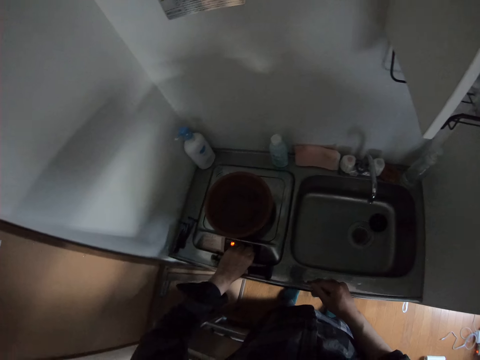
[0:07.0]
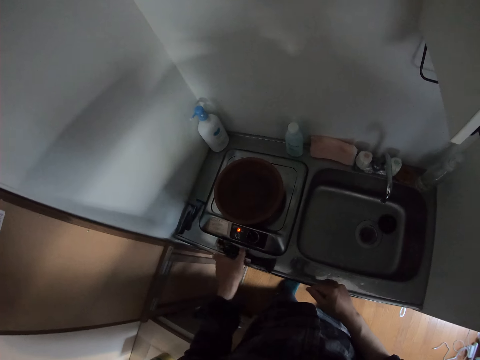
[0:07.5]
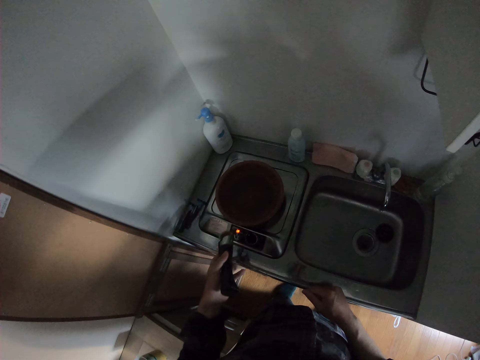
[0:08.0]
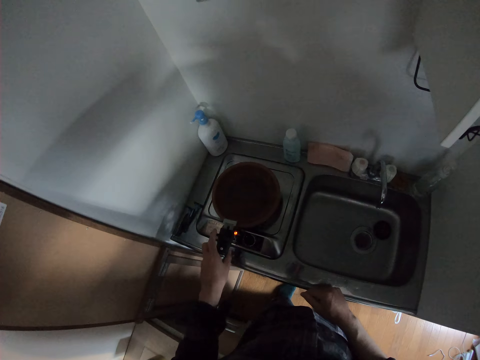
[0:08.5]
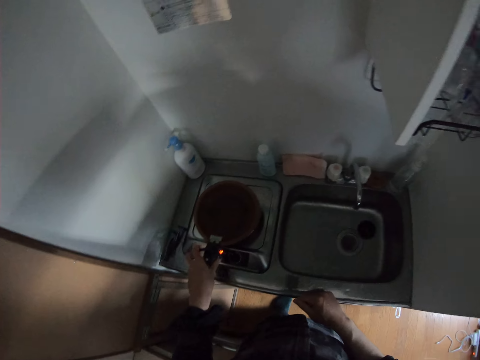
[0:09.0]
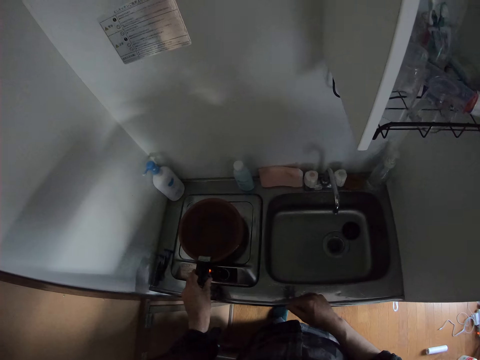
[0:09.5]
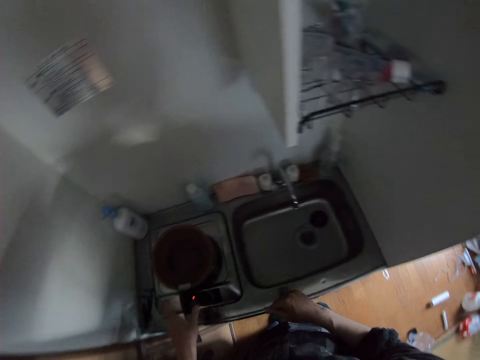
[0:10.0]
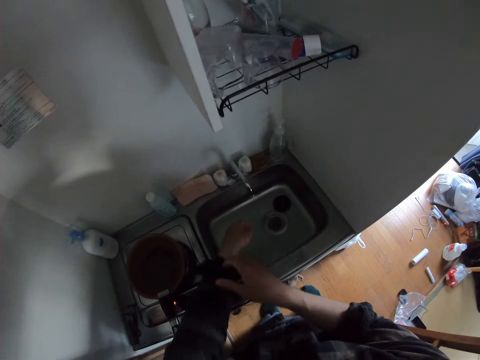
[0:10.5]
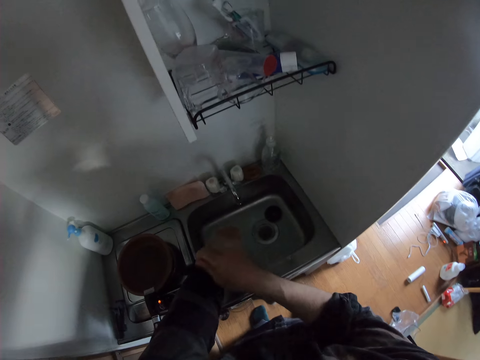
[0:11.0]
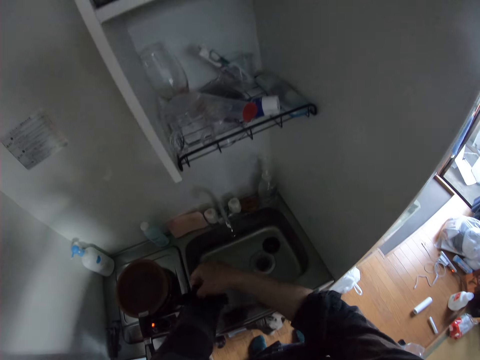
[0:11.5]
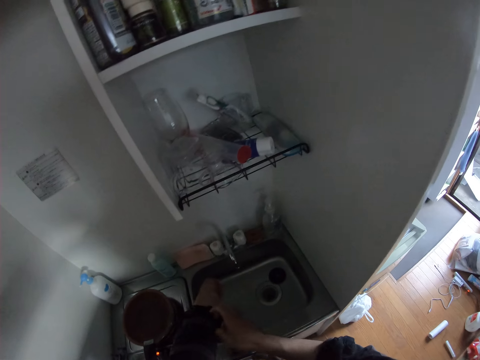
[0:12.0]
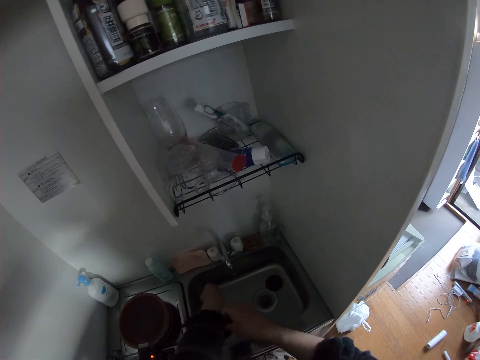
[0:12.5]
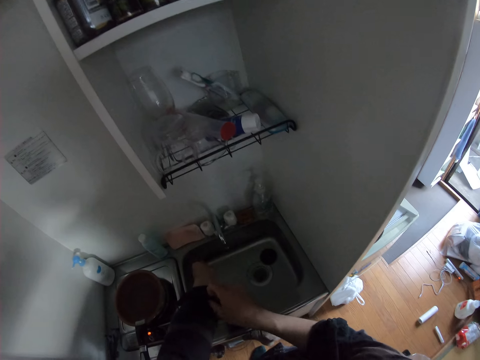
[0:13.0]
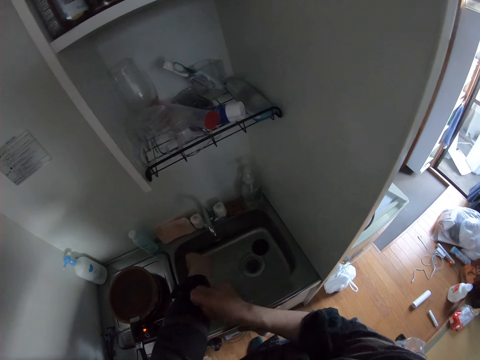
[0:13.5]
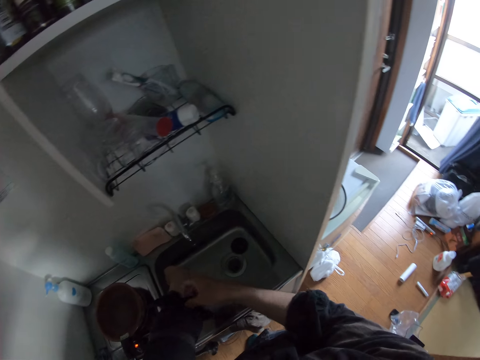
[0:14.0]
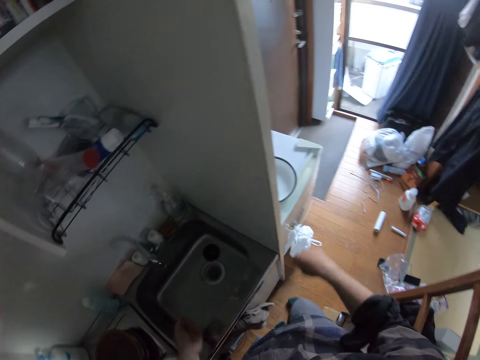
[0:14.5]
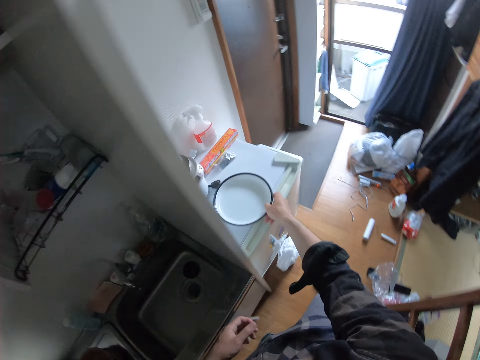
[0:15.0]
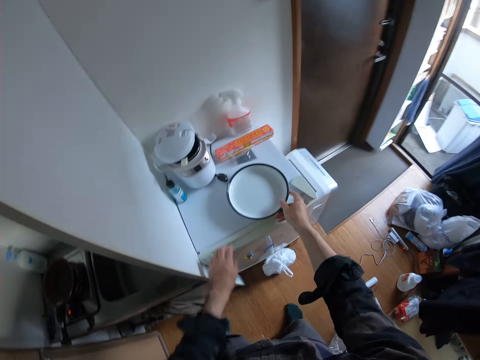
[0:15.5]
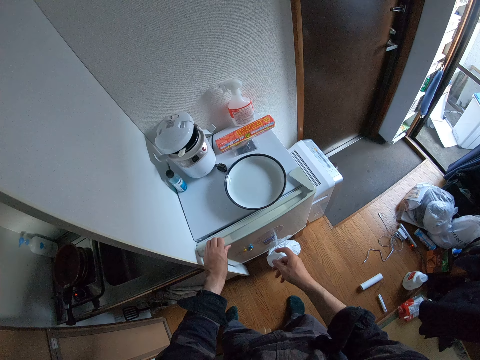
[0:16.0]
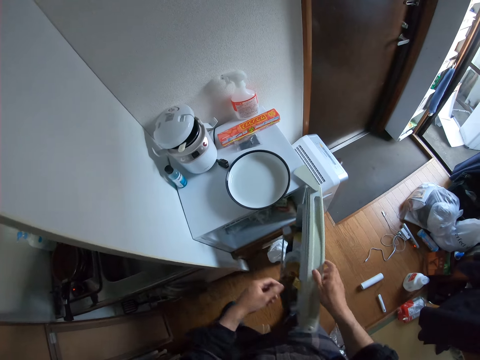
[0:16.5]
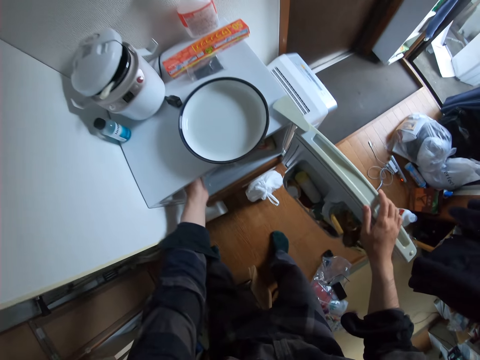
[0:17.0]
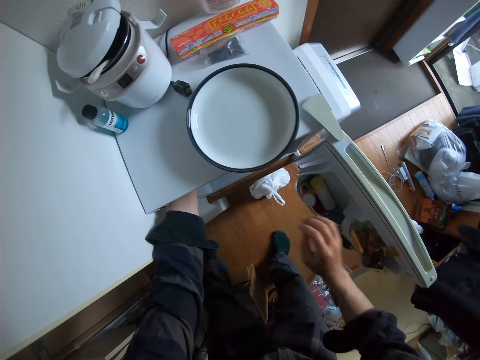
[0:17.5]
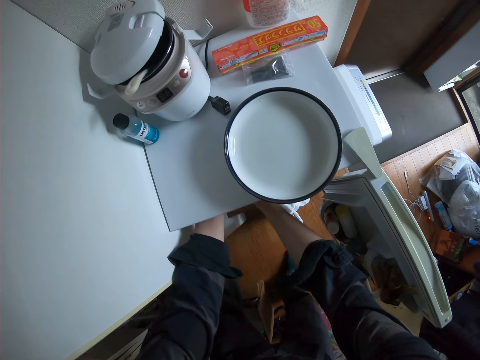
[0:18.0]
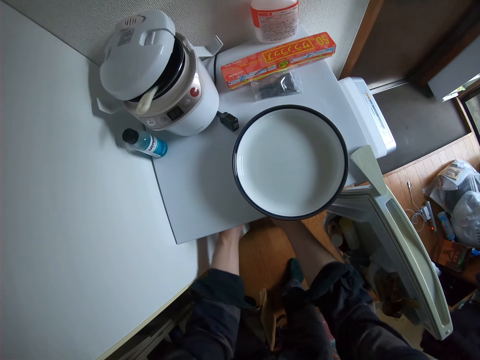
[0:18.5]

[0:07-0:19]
The camera wearer takes the pan gripper. He fixes the gripper on the pan. He rolls up his left sleeve. He touches the plate and moves the plate again. He opens the refrigerator.

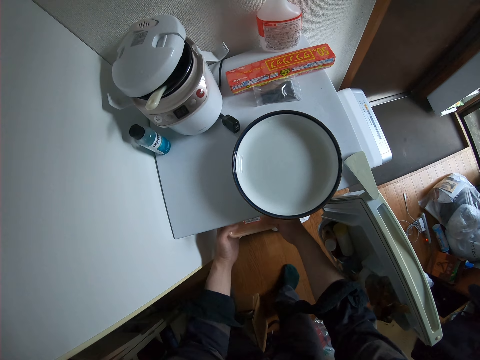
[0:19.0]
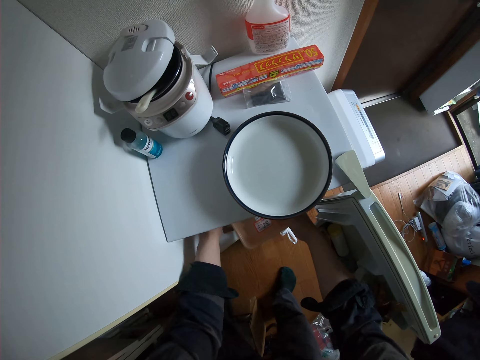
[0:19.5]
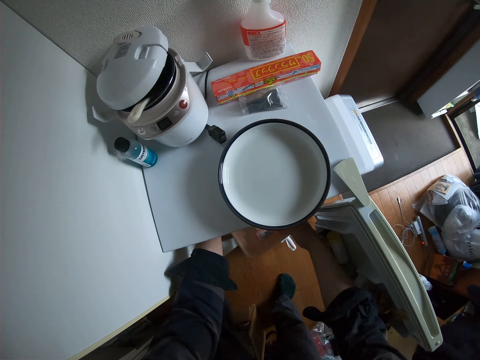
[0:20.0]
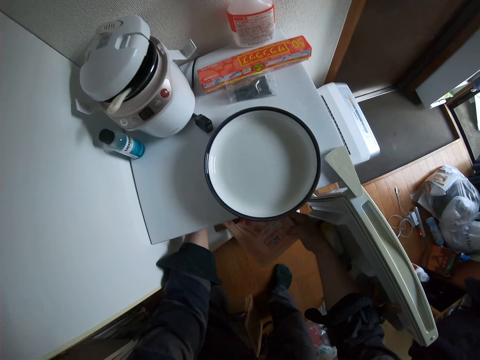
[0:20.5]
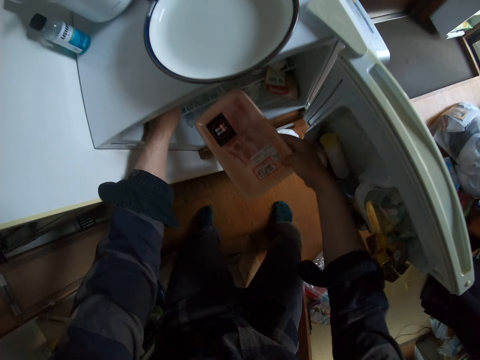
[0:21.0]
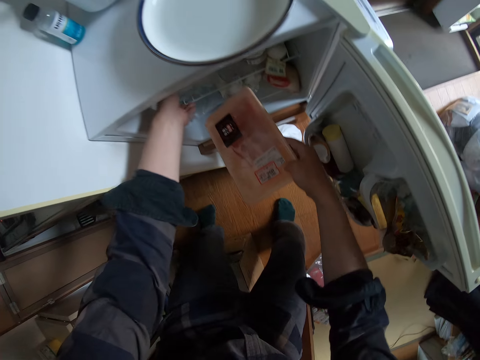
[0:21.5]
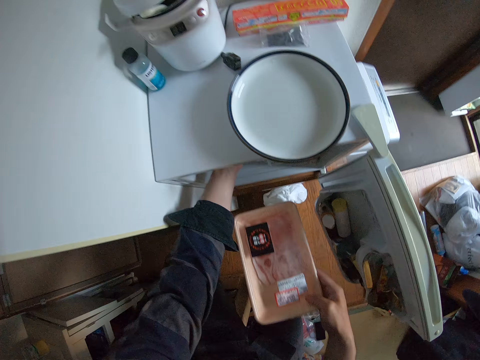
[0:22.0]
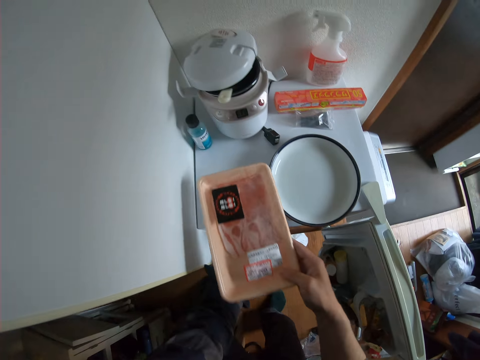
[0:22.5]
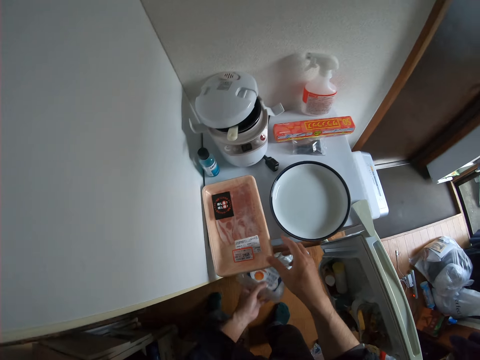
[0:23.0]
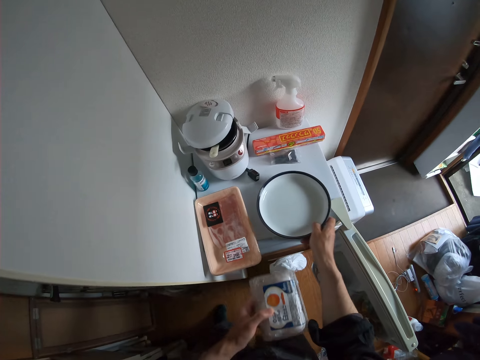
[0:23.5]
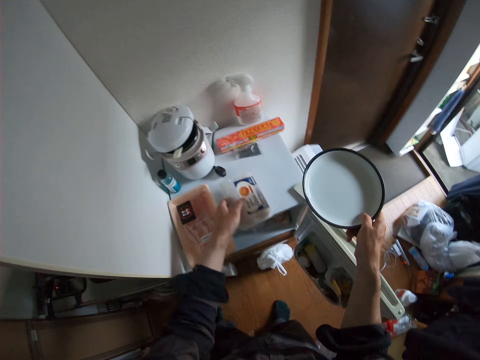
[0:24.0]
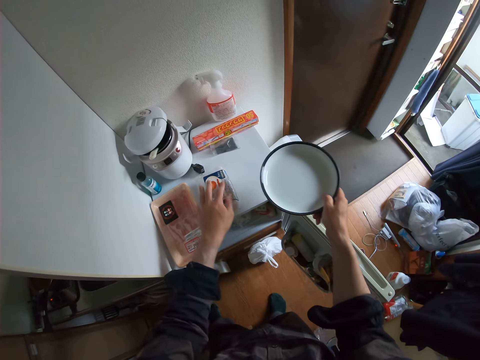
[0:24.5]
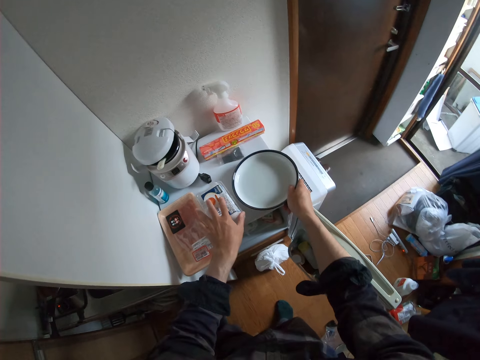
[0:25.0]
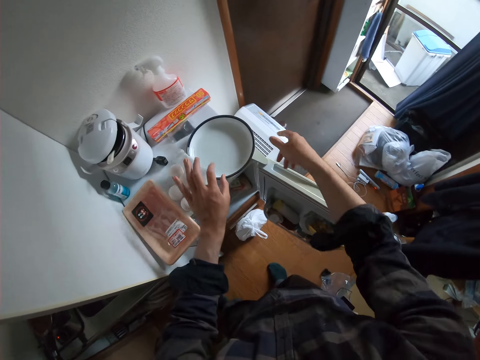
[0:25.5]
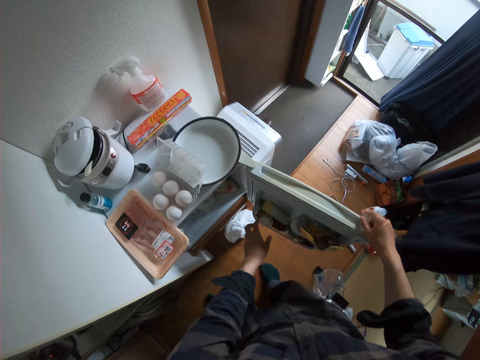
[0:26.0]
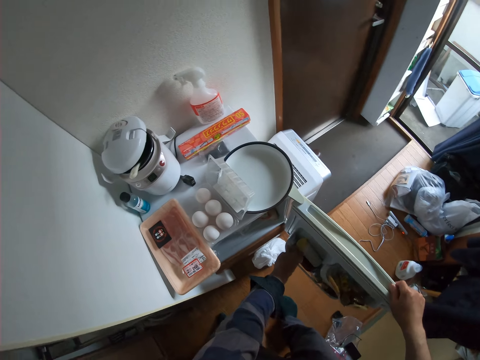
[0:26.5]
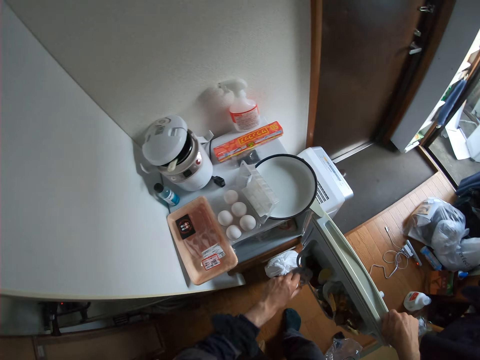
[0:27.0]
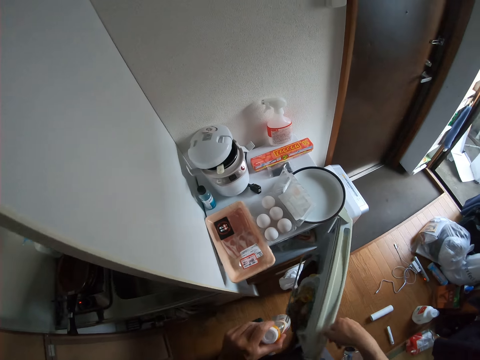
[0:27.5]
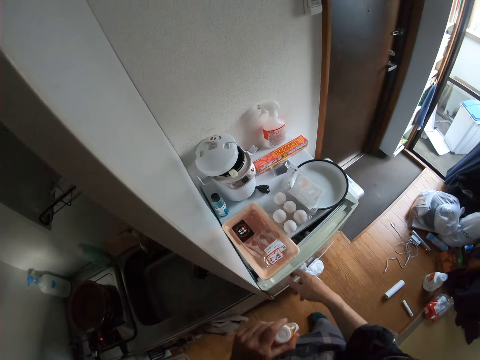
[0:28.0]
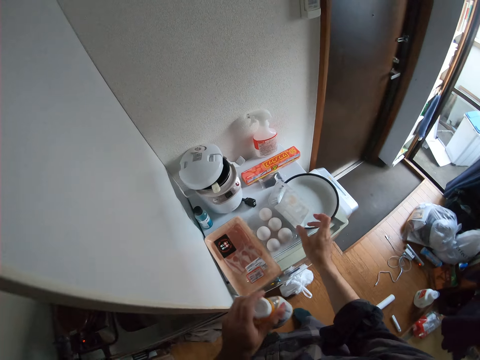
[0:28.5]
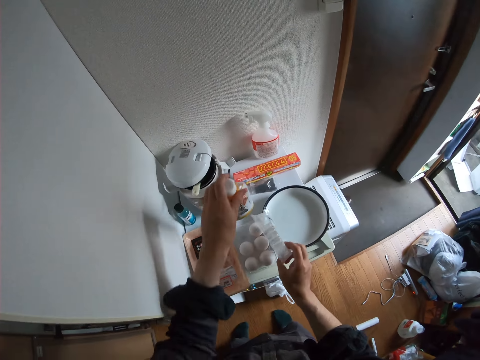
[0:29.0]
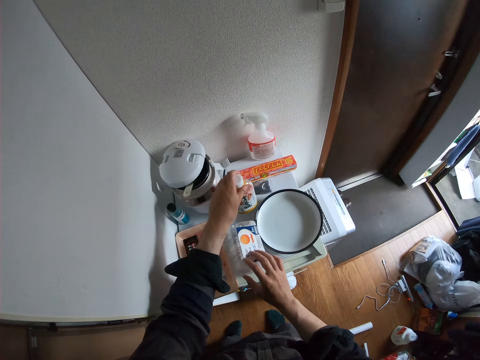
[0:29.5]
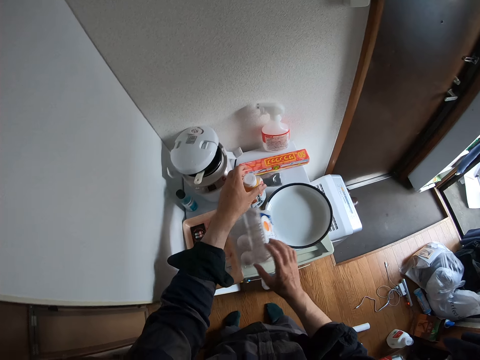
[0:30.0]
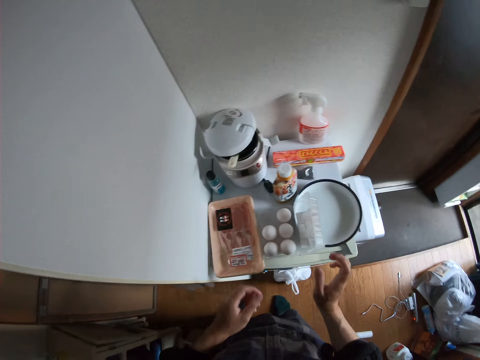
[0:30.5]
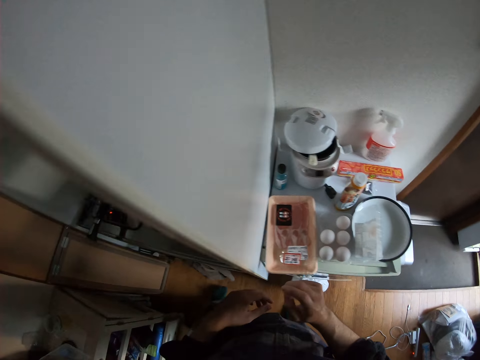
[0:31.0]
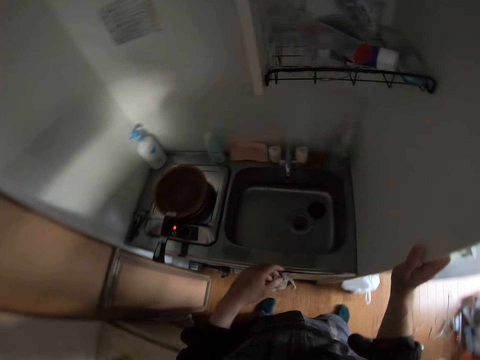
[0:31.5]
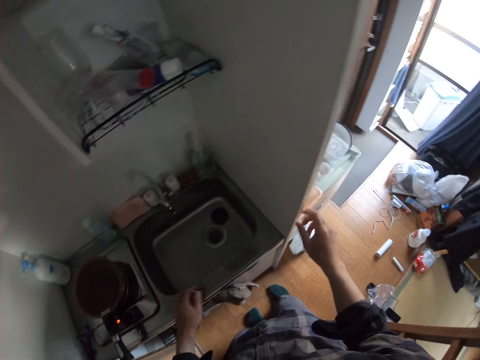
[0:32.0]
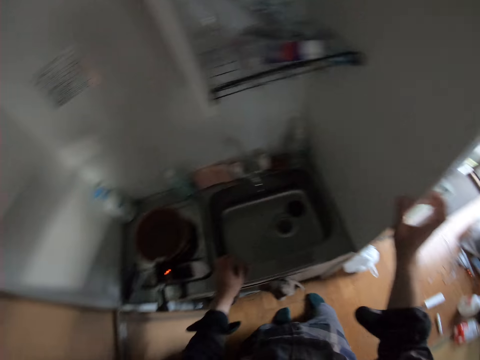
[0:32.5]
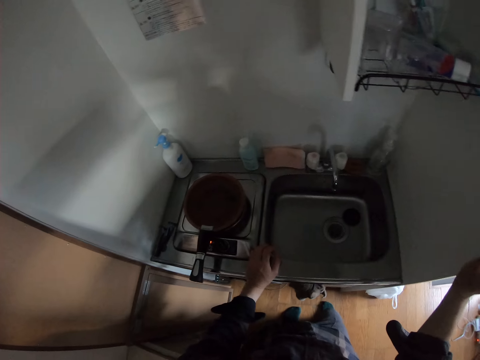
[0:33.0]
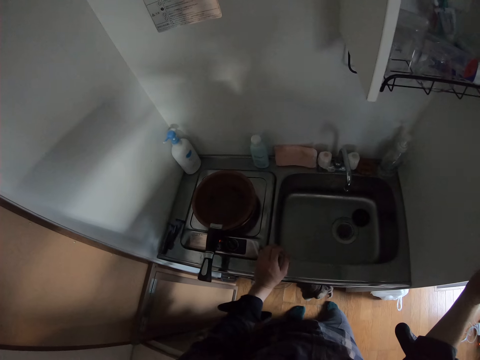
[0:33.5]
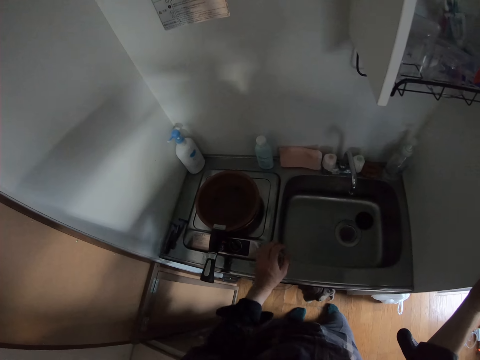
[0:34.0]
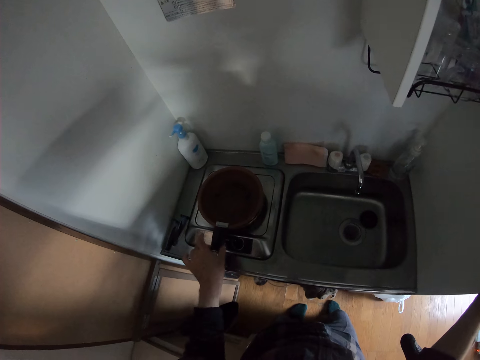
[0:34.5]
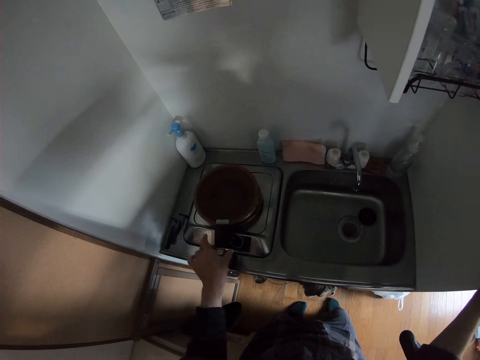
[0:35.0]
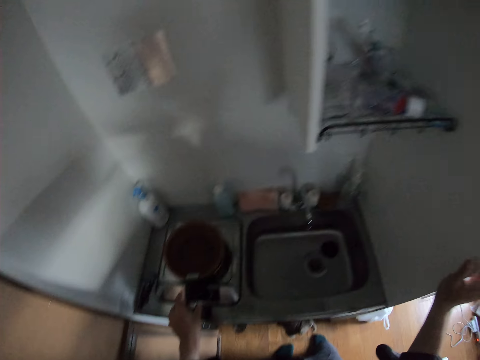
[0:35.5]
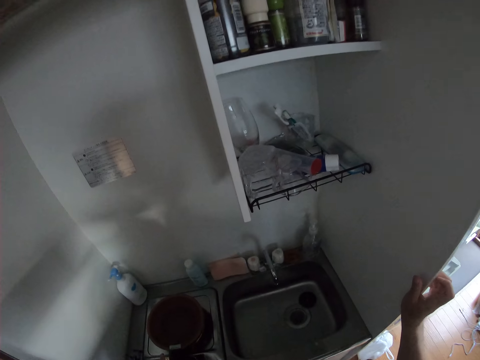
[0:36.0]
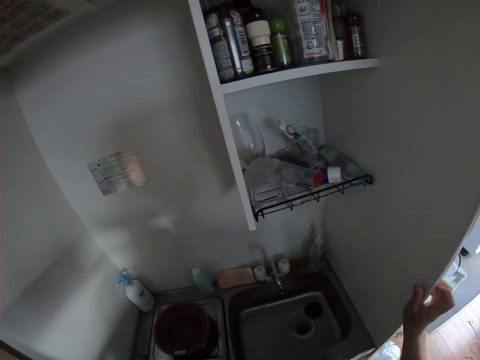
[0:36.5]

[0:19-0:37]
The camera wearer takes out the salmon dish. He puts the salmon dish on top of the fridge. He takes out a pack of eggs. He holds the plate in his hand. He picks up the plate on the refrigerator. He puts the eggs on top of the fridge. He drops the plate on the refrigerator. He takes out the mustard from the refrigerator. He closes the fridge door. He puts the mustard on the table. He opens the dish with eggs. He puts his hand on the wall. He holds his hand on the sink. He holds the frying pan. He adjusts the frying pan on the hot plate.
